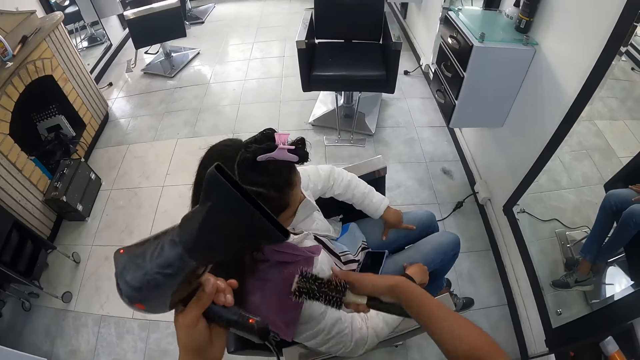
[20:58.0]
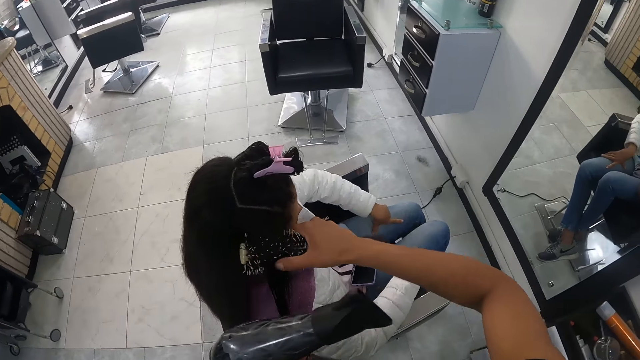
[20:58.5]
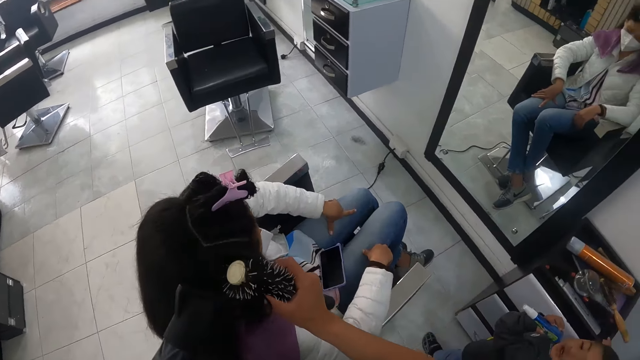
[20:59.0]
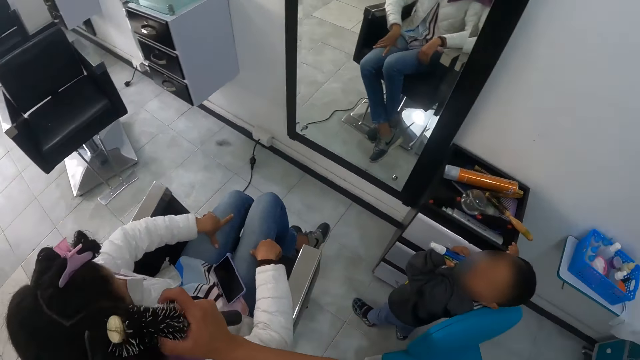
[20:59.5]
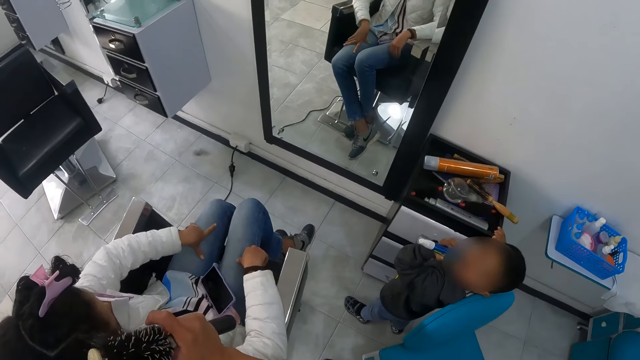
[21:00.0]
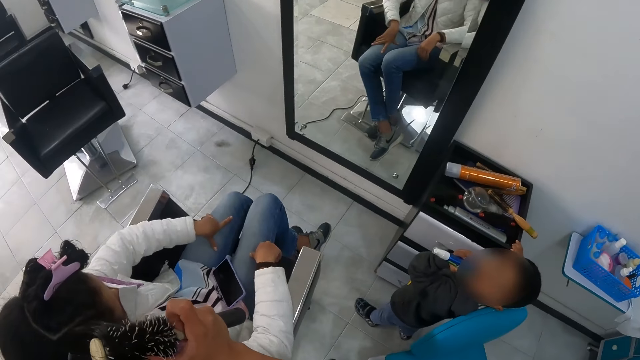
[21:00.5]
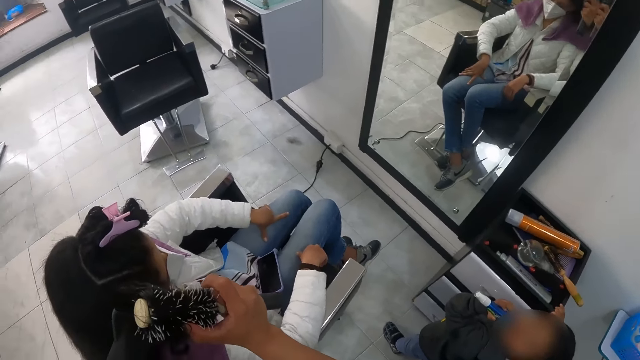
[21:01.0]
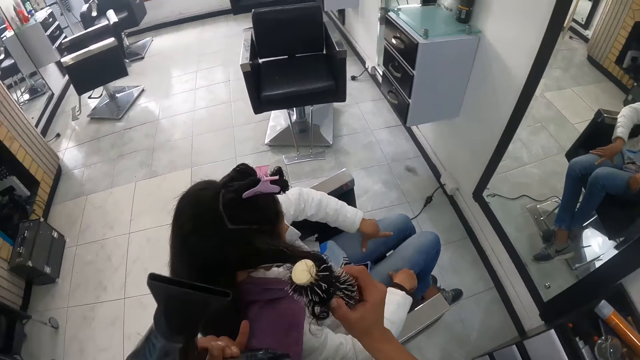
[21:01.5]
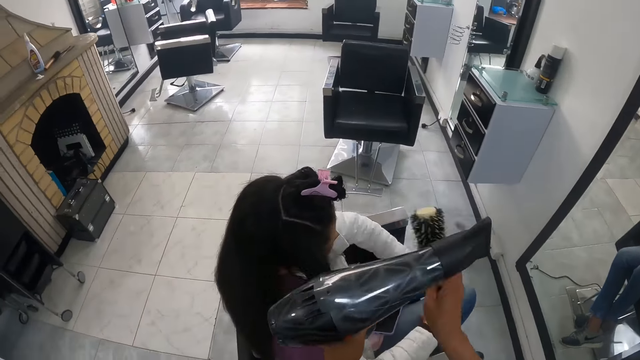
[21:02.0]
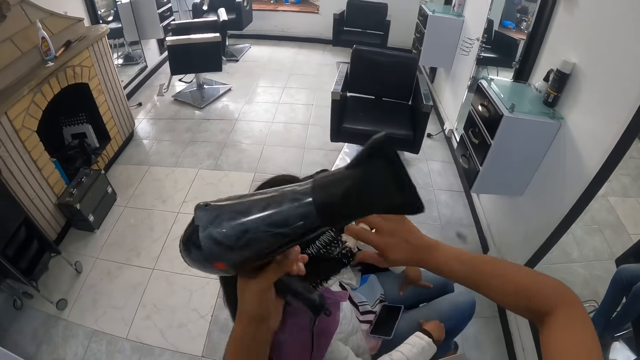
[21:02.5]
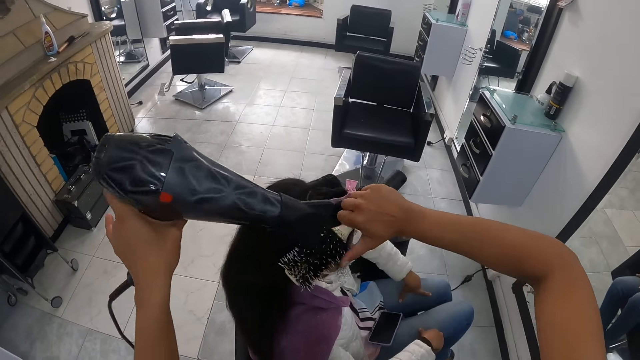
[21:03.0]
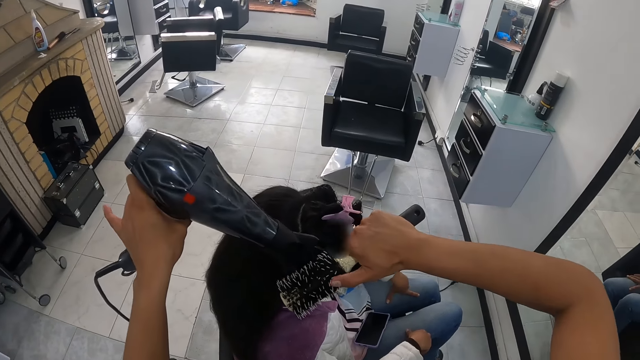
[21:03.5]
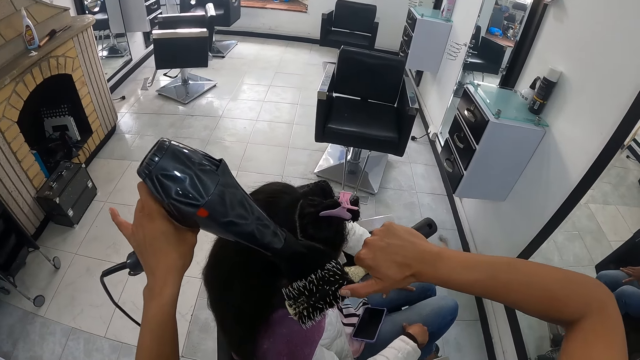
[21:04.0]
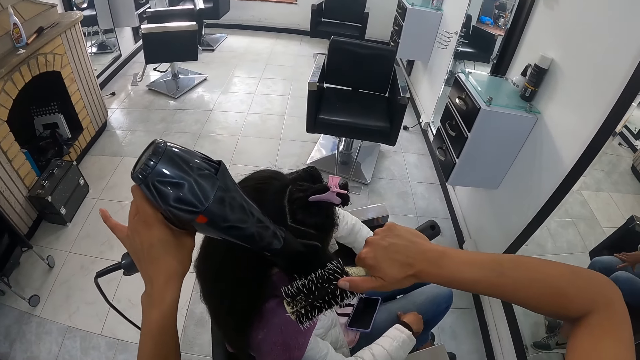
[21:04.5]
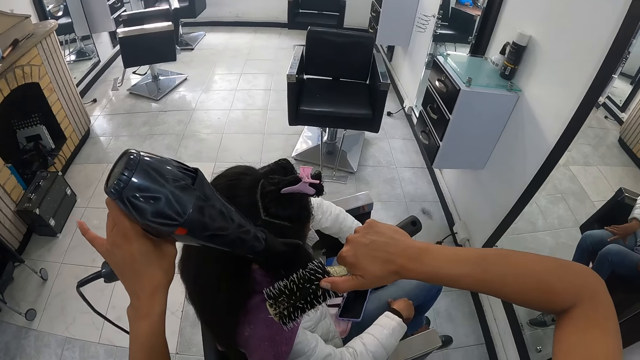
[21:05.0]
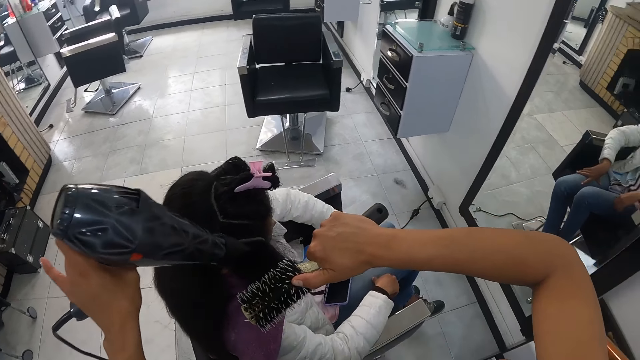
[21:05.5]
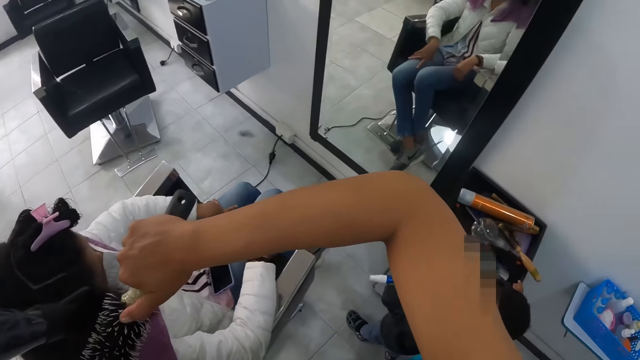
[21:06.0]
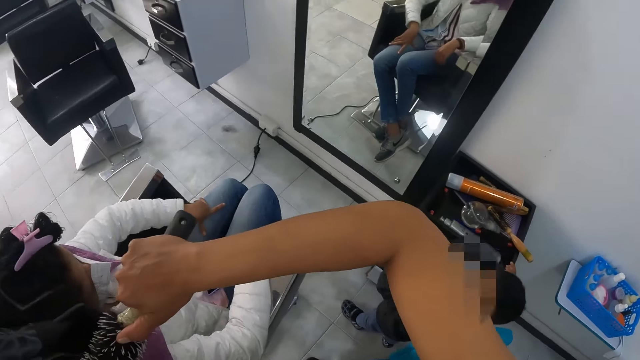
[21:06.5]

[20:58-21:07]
The camera wearer interacts with the boy. They look at the boy. They look at the woman.

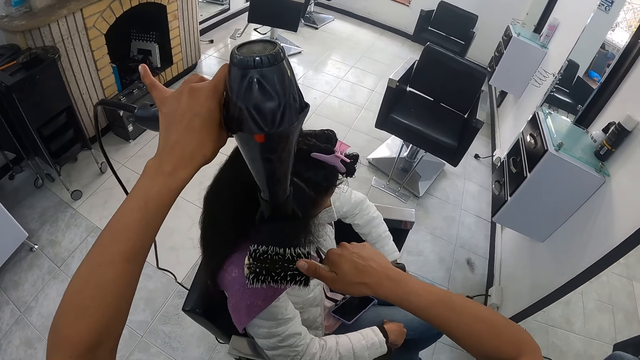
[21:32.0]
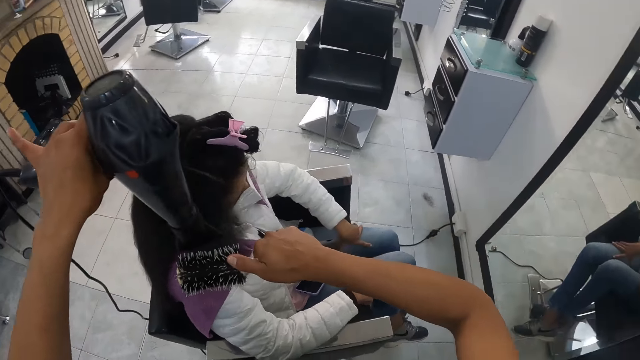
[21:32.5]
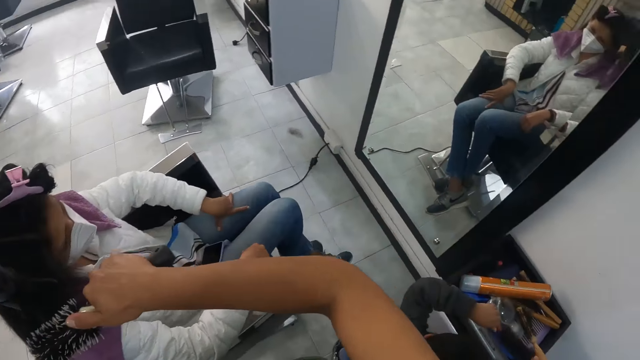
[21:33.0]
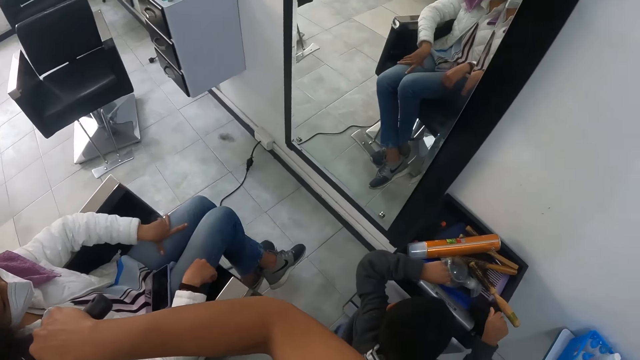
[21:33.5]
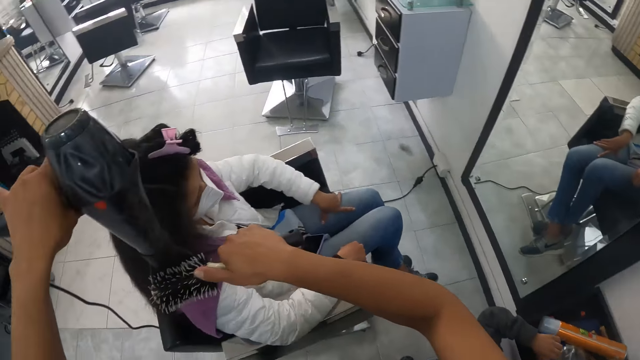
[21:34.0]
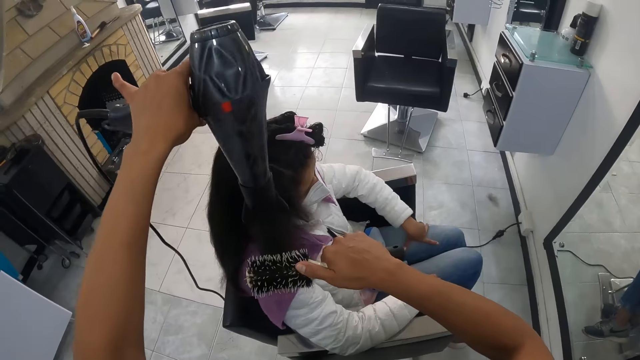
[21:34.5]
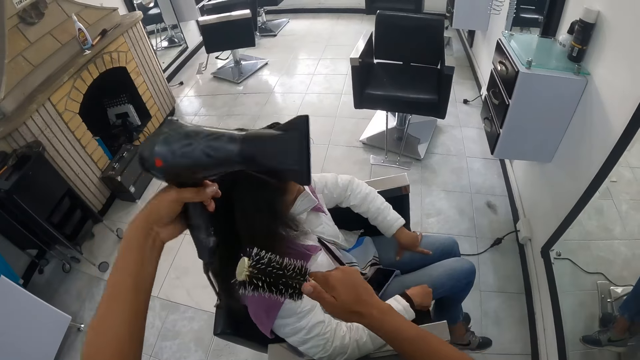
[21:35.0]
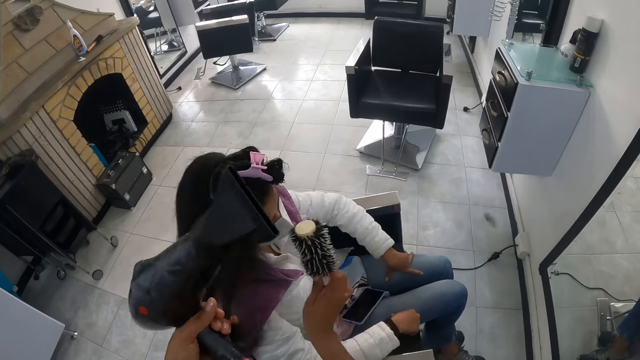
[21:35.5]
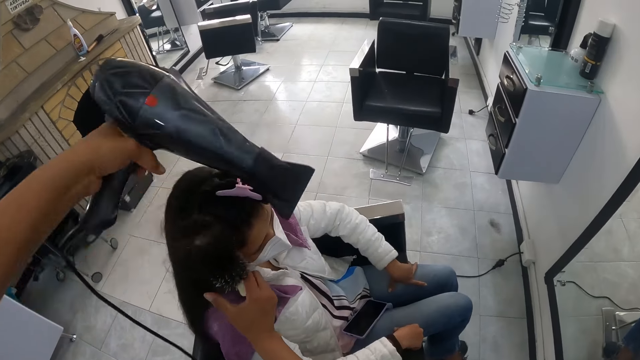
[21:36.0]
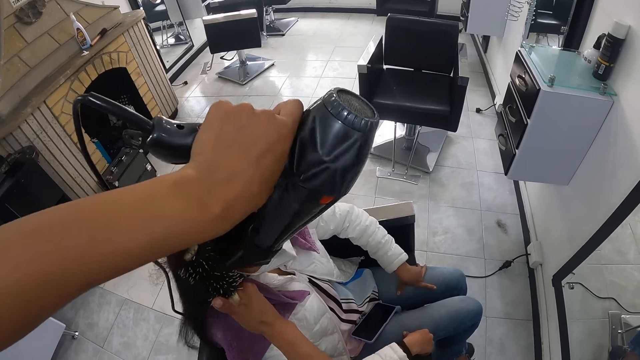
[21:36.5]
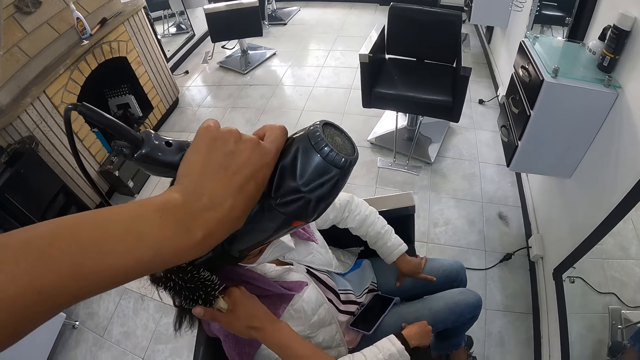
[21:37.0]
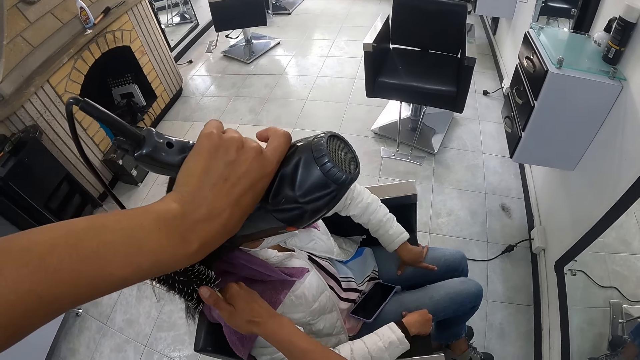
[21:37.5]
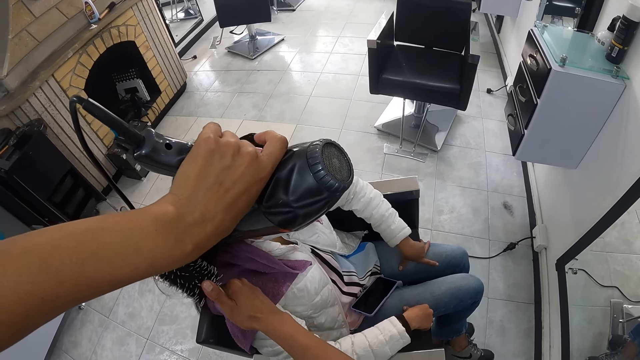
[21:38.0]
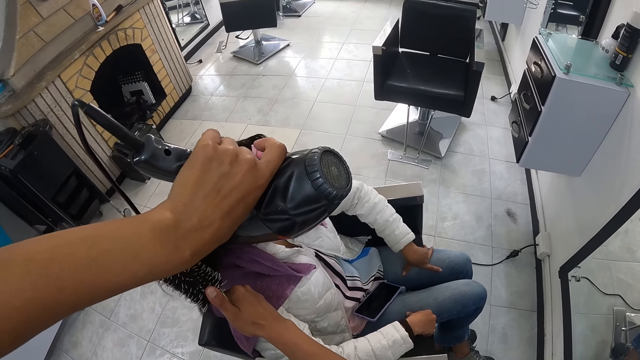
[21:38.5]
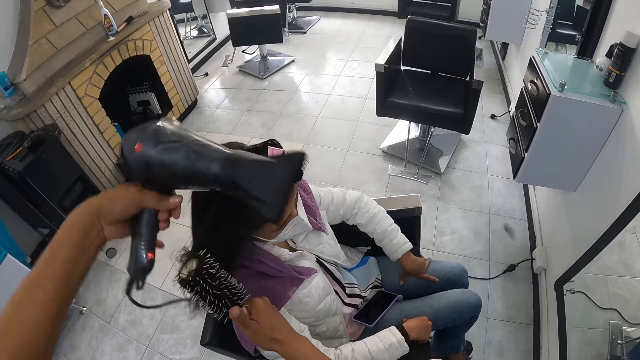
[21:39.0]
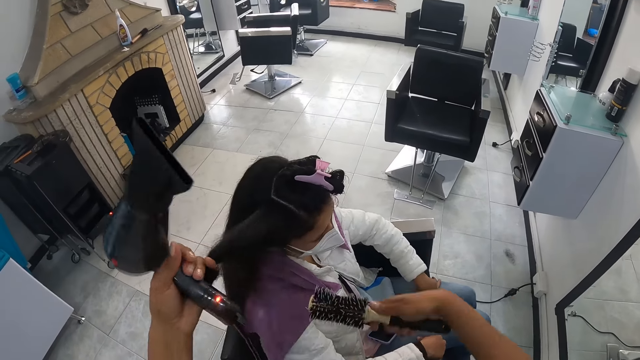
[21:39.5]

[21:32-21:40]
The camera wearer looks at a person. They look at a woman.

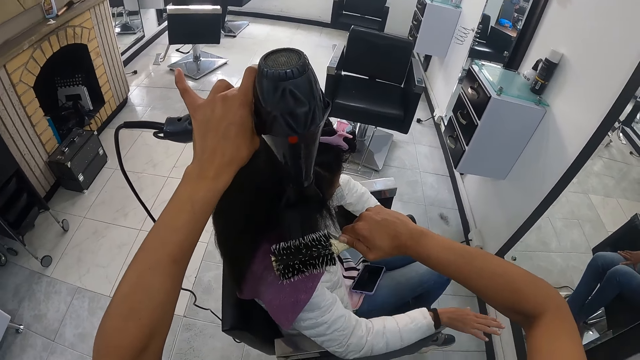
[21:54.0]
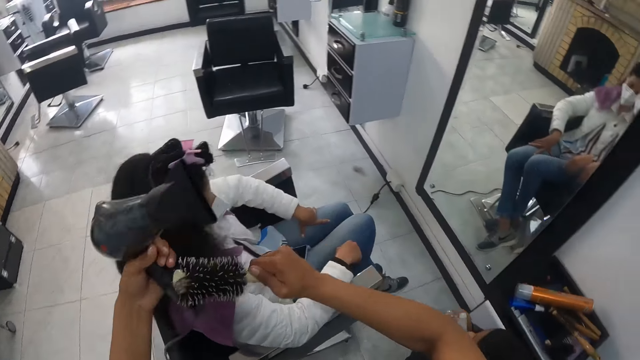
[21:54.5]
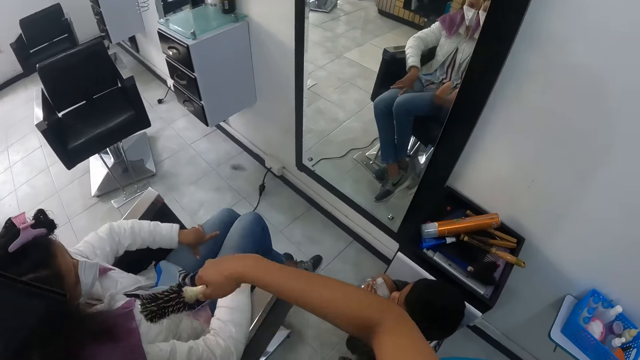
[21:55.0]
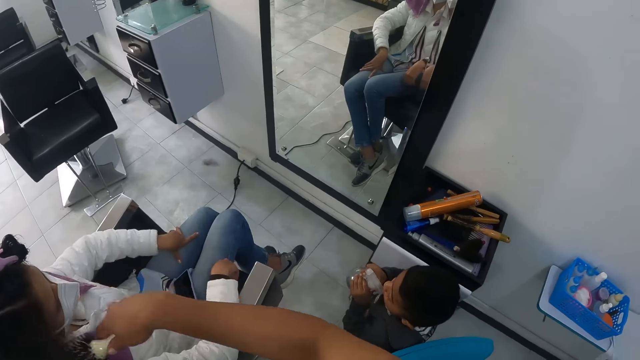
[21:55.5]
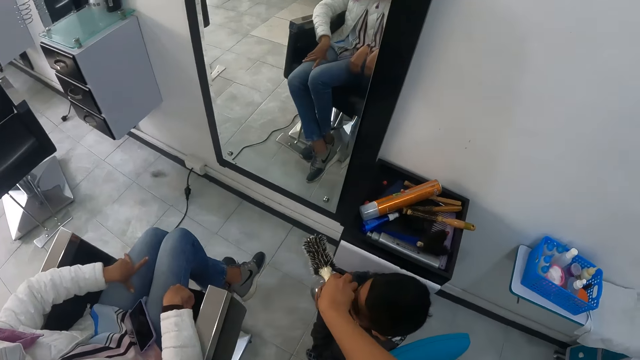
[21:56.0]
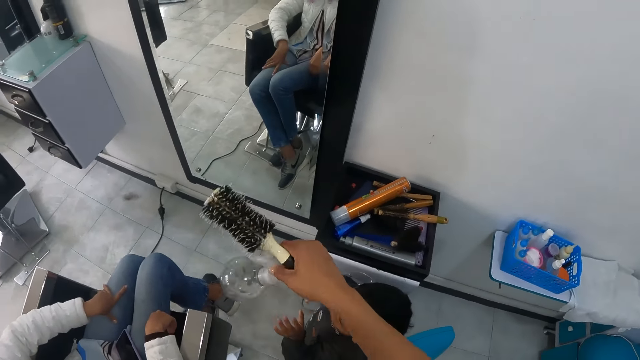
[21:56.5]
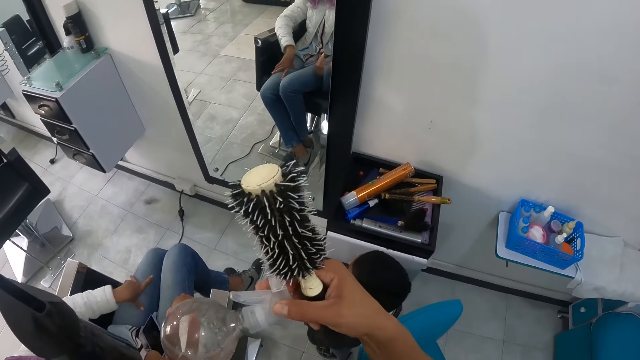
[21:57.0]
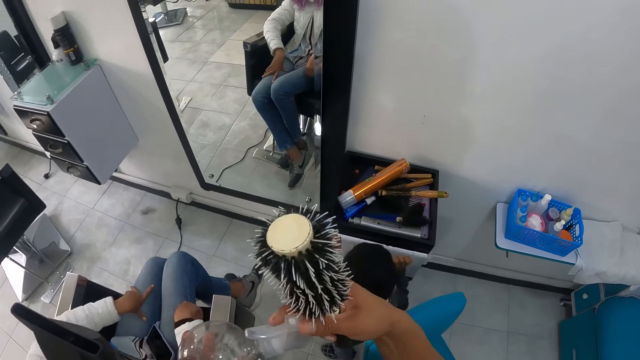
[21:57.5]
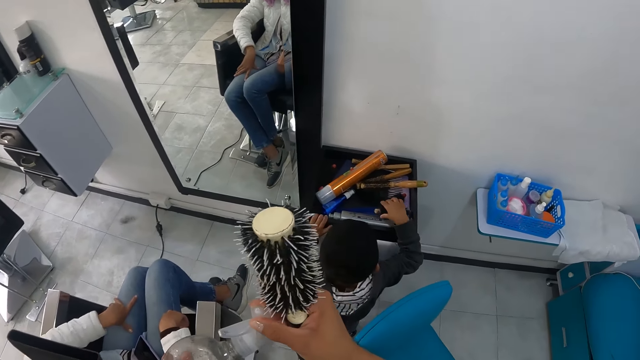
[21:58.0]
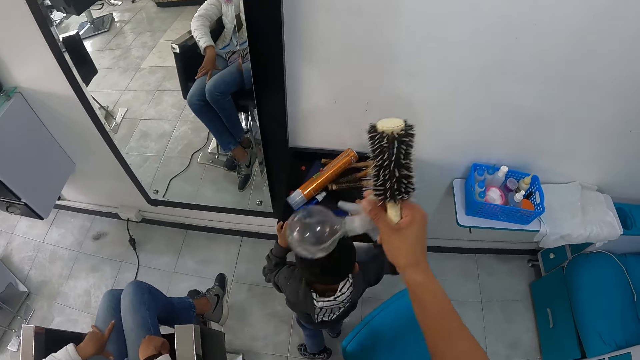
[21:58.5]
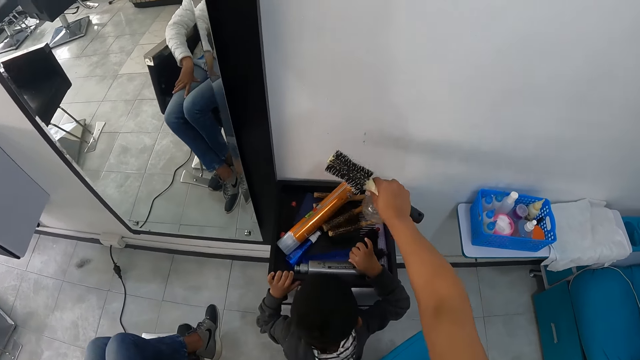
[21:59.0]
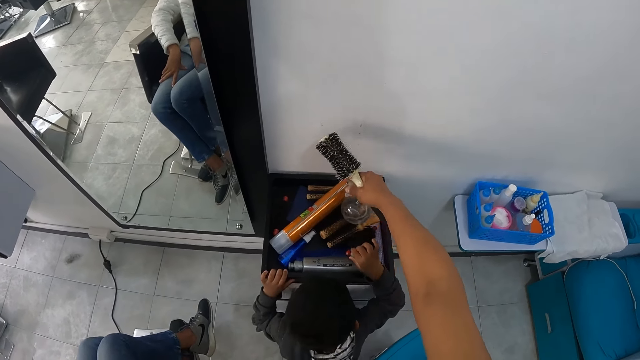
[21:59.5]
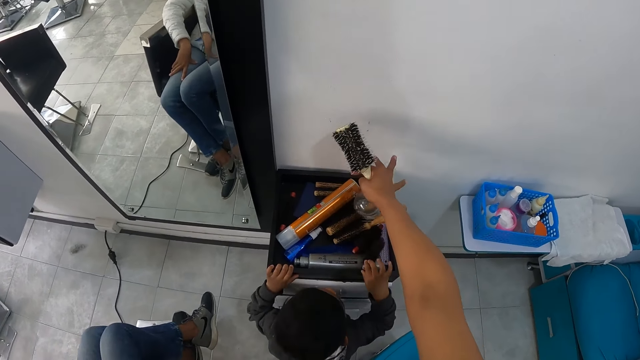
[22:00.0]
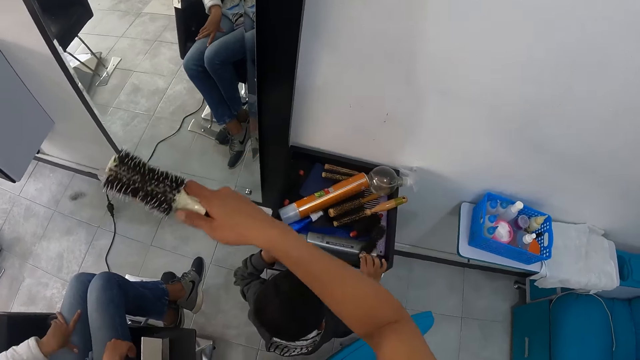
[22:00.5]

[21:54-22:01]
The camera wearer collects the spray from the boy with her right hand. She adjusts the spray bottle lid. She drops the spray on the cupboard with her right hand. She puts the spray bottle lid on the surface.
